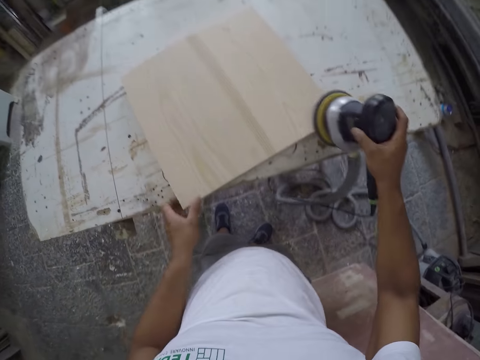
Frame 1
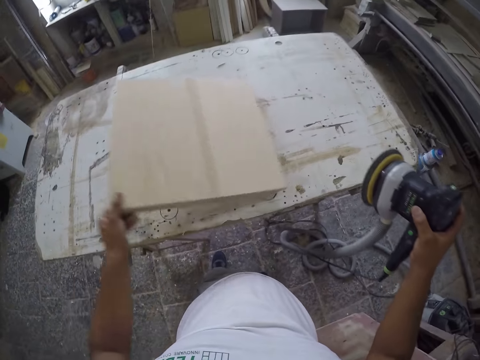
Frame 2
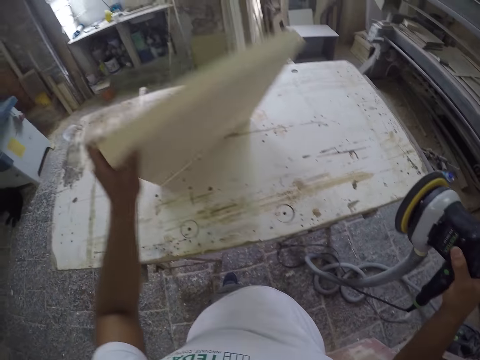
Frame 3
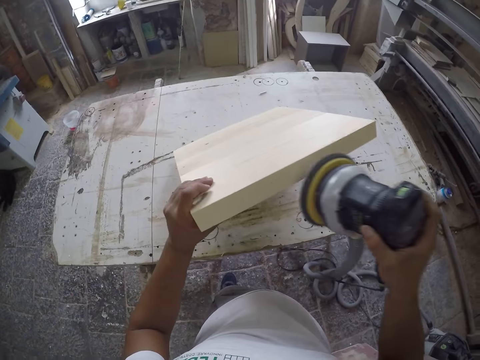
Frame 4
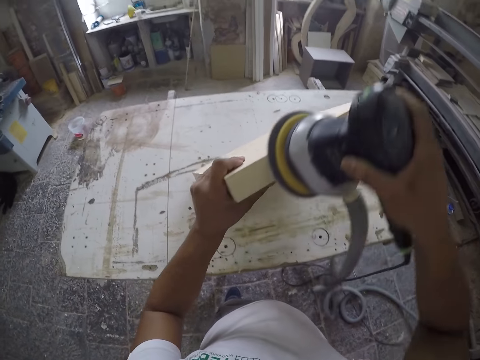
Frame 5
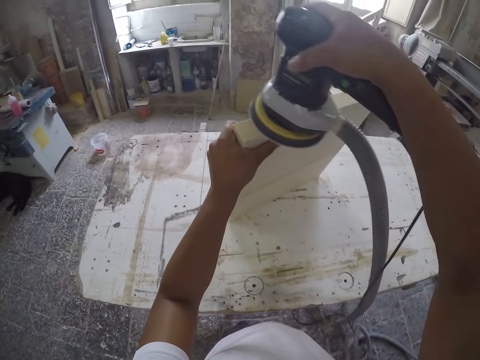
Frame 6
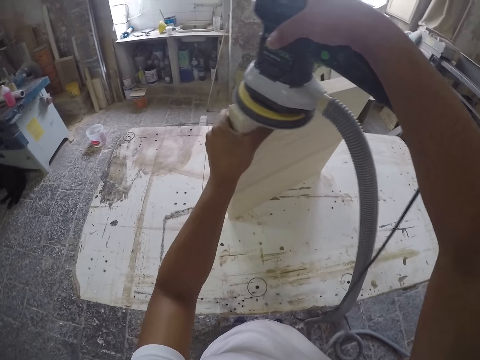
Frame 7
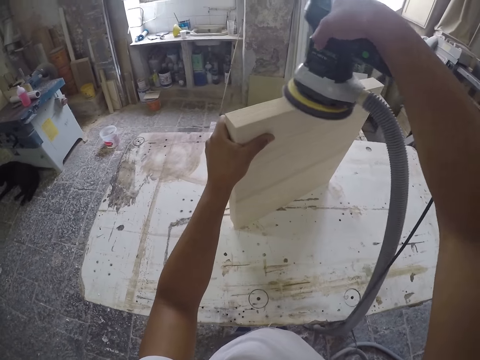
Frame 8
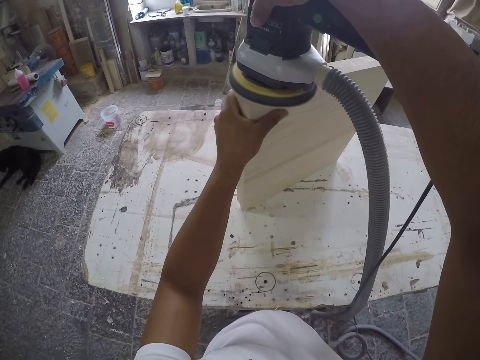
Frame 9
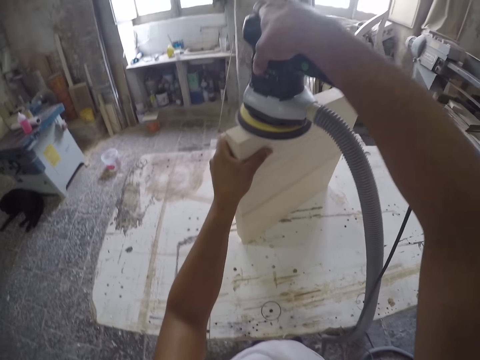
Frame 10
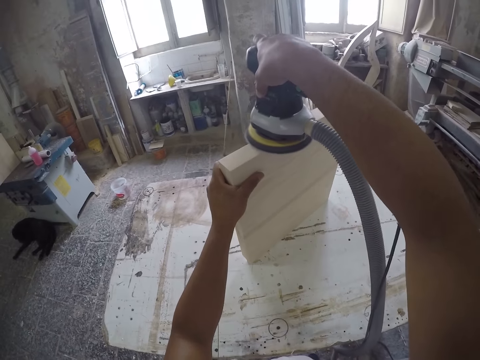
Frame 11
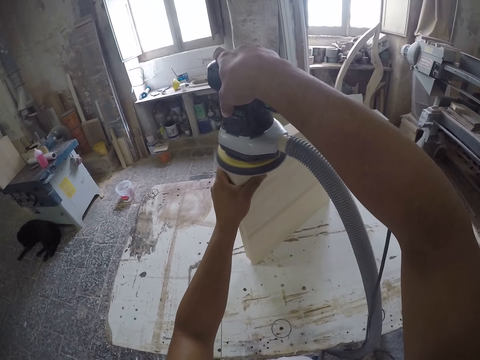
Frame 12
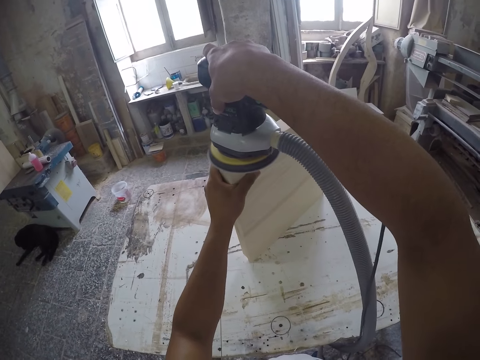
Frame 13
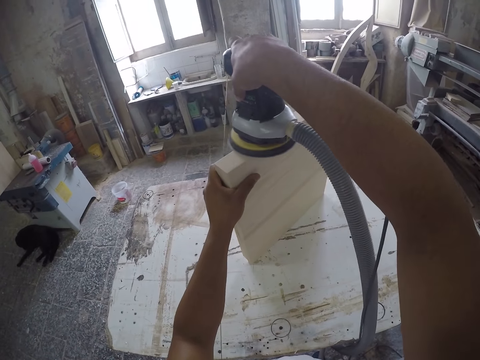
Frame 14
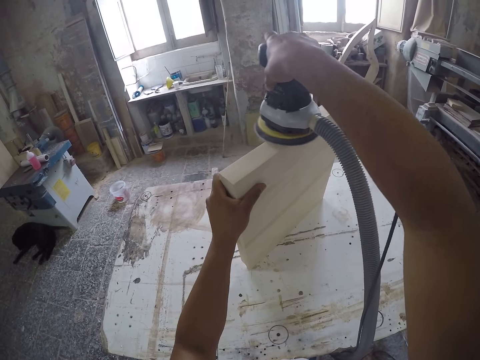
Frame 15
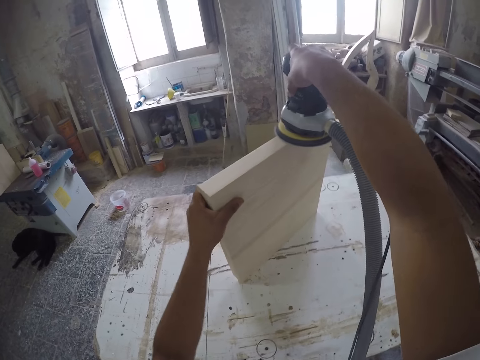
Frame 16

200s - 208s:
The camera wearer flips a piece of wood on the table. They sand the piece of wood with a sanding machine, an orbit sander.
